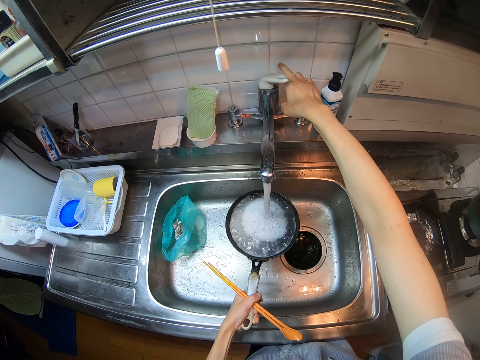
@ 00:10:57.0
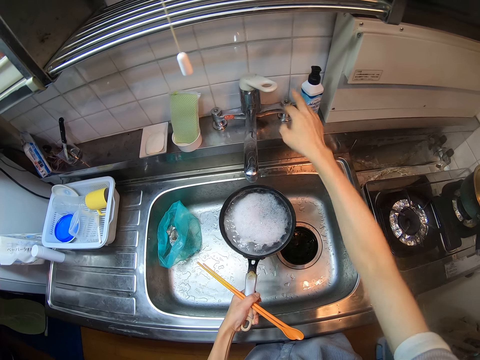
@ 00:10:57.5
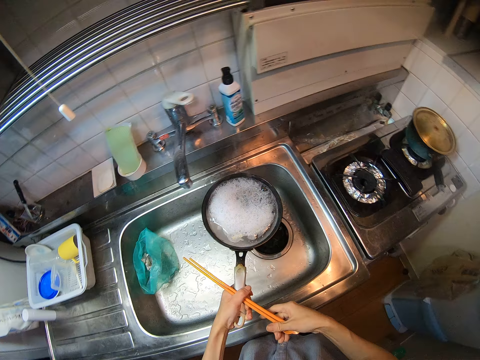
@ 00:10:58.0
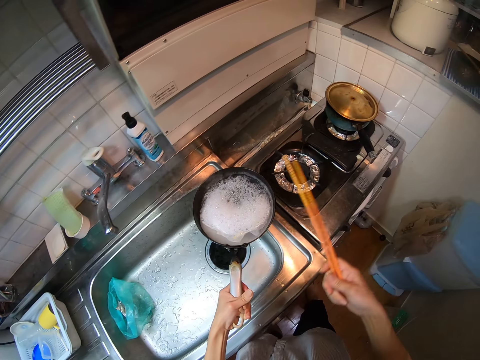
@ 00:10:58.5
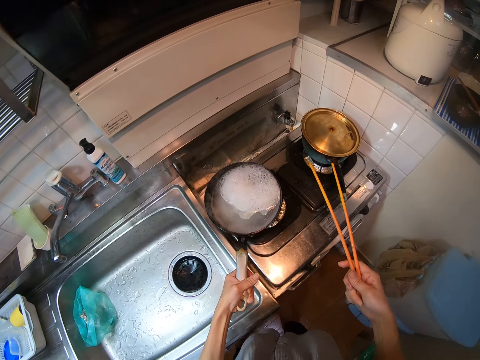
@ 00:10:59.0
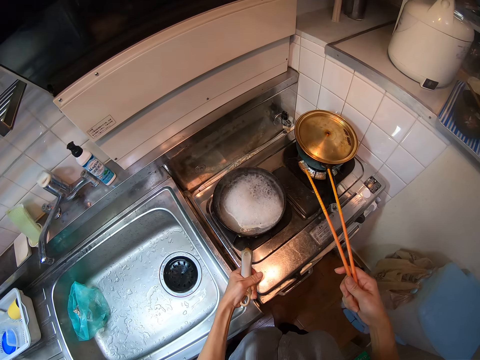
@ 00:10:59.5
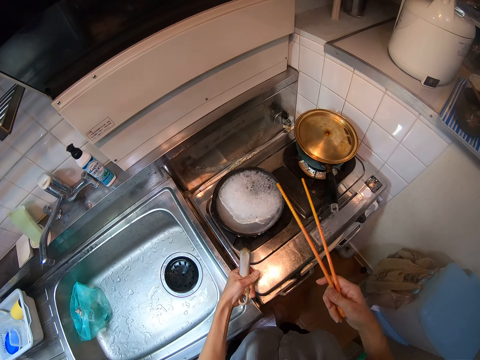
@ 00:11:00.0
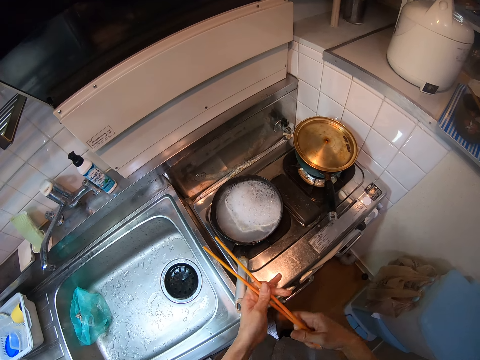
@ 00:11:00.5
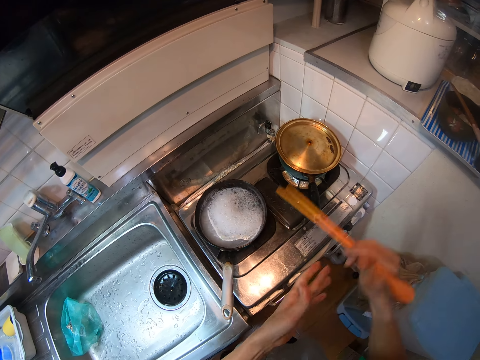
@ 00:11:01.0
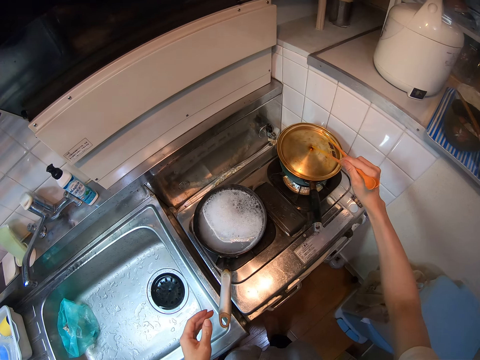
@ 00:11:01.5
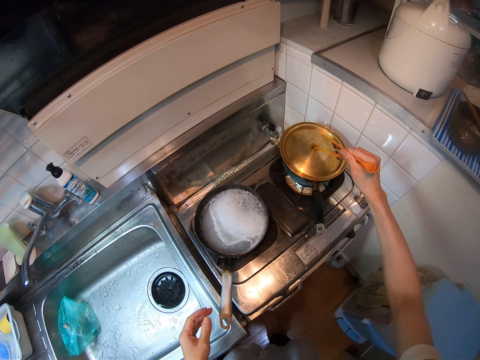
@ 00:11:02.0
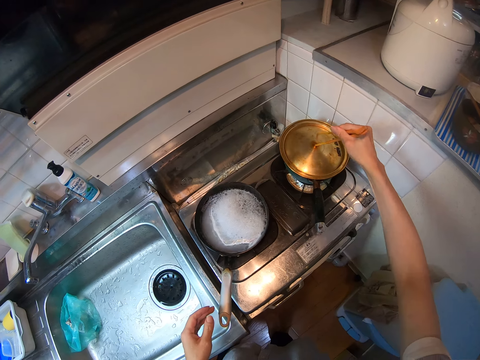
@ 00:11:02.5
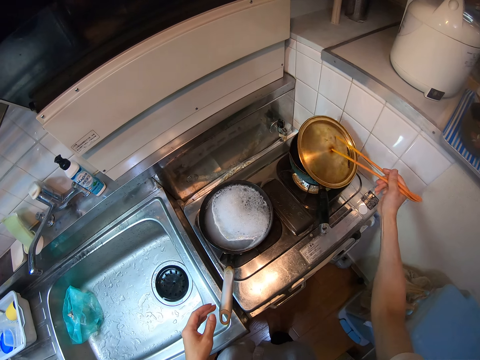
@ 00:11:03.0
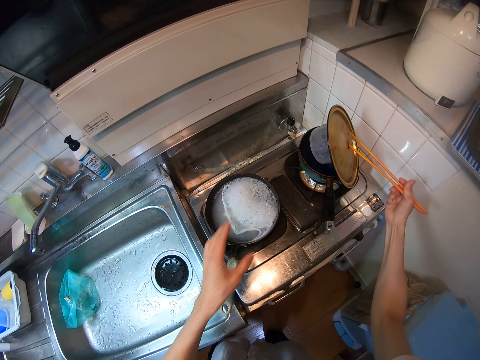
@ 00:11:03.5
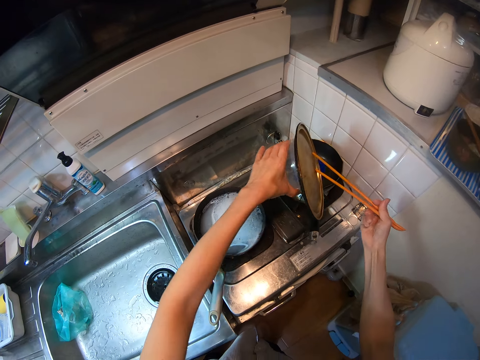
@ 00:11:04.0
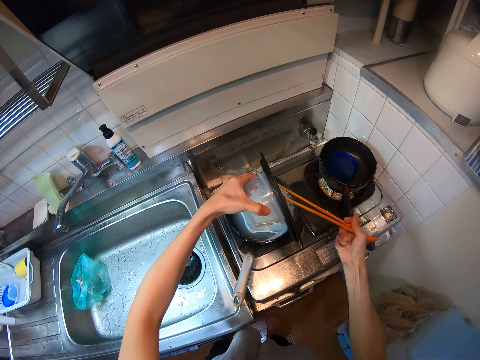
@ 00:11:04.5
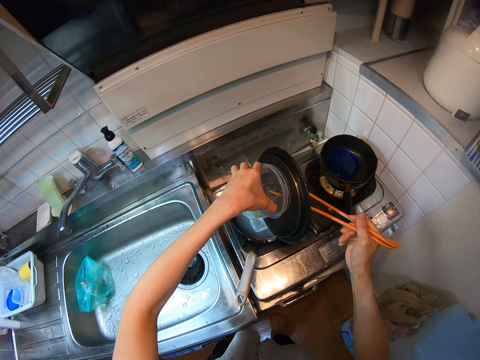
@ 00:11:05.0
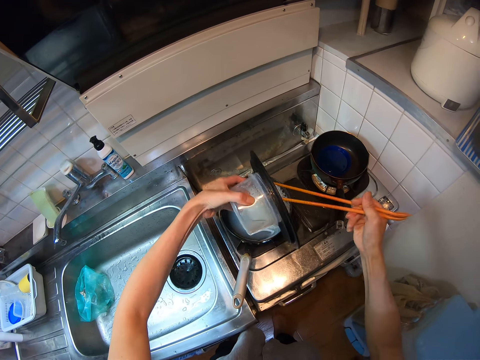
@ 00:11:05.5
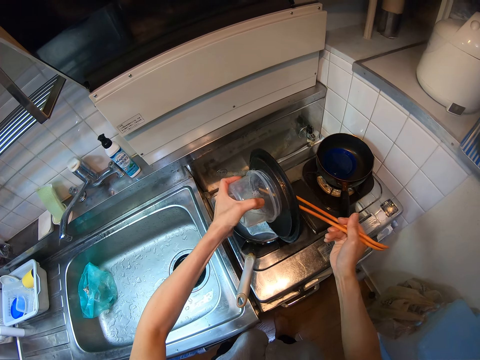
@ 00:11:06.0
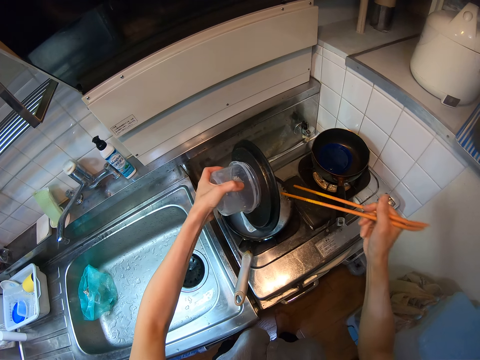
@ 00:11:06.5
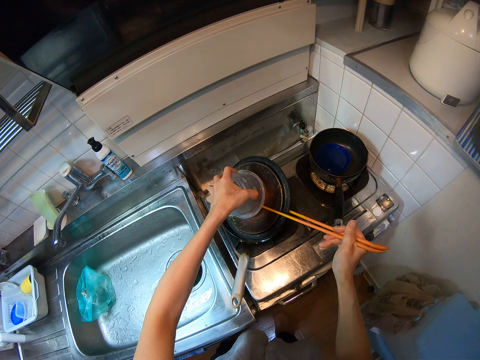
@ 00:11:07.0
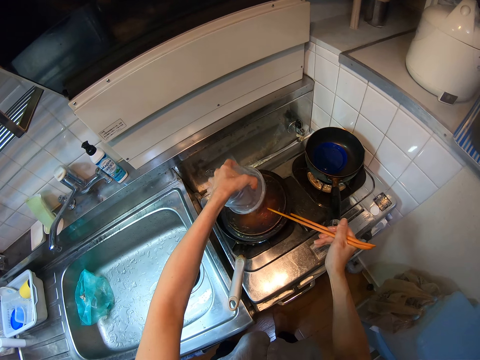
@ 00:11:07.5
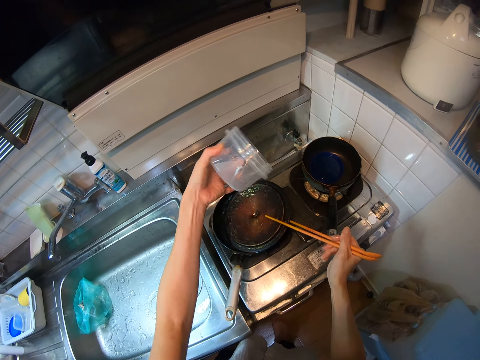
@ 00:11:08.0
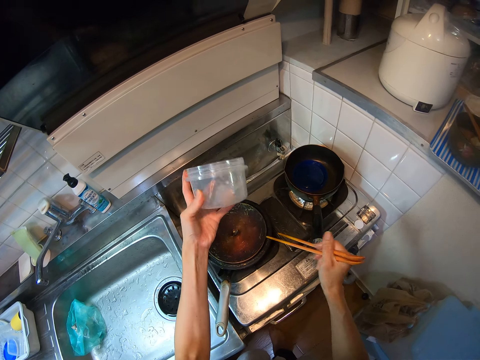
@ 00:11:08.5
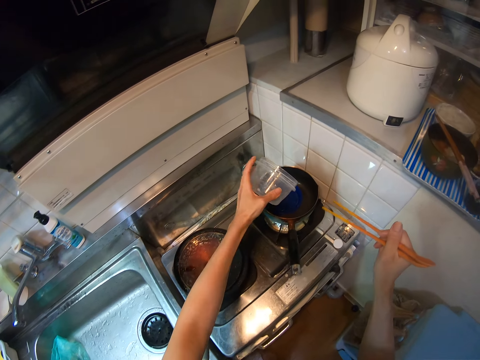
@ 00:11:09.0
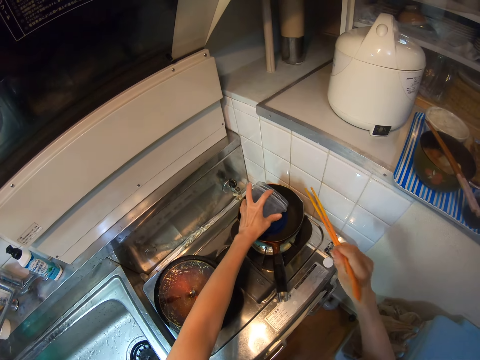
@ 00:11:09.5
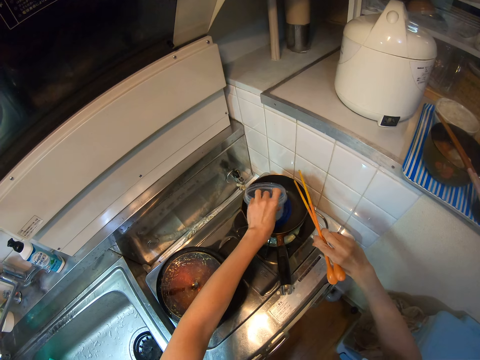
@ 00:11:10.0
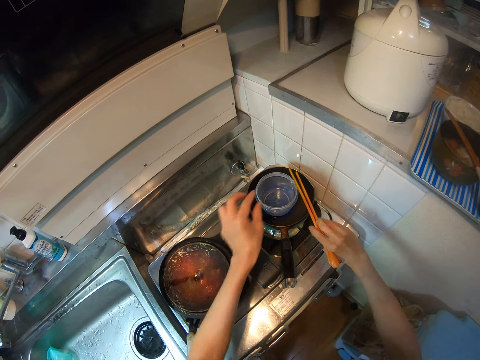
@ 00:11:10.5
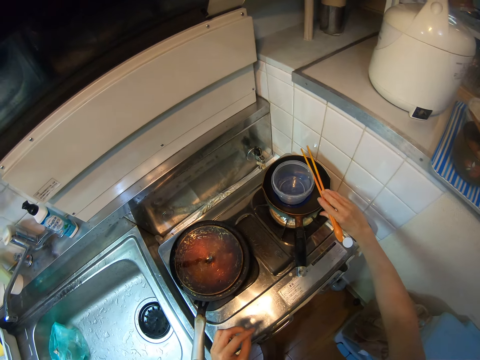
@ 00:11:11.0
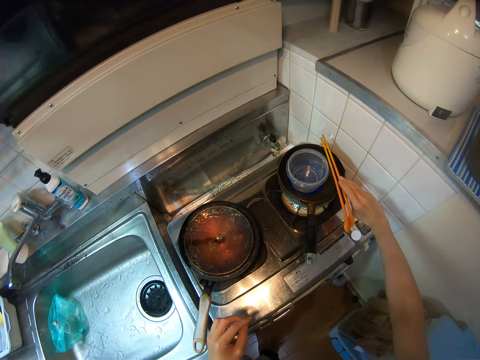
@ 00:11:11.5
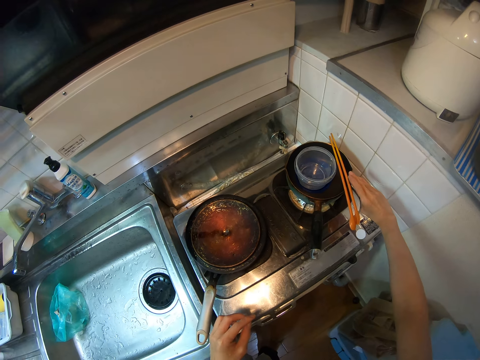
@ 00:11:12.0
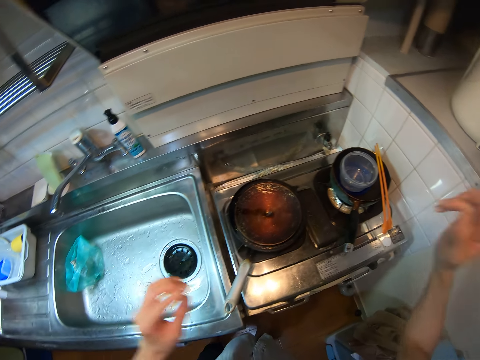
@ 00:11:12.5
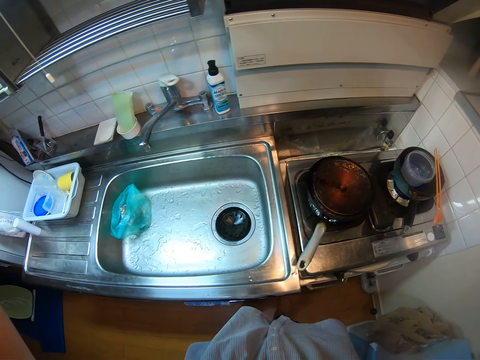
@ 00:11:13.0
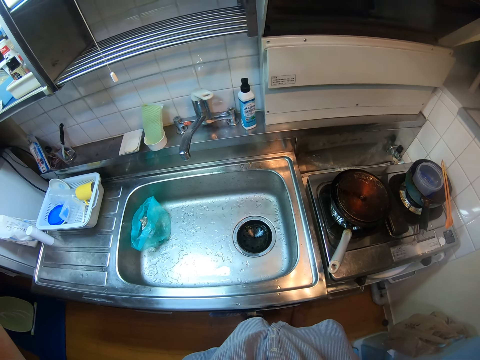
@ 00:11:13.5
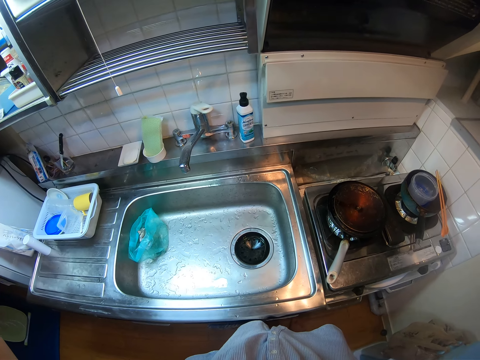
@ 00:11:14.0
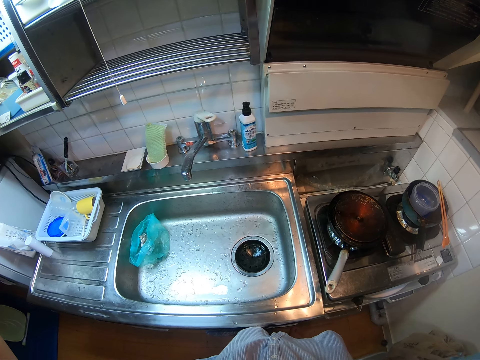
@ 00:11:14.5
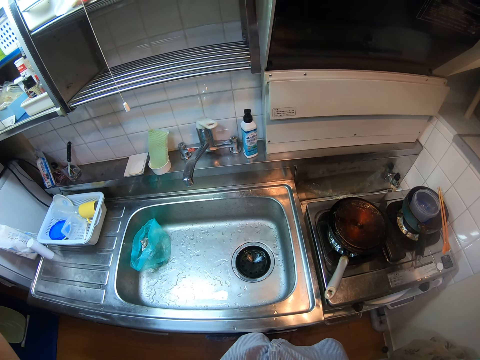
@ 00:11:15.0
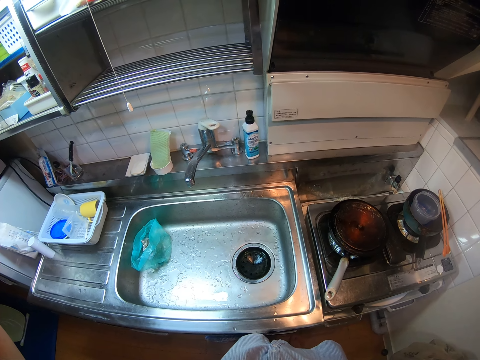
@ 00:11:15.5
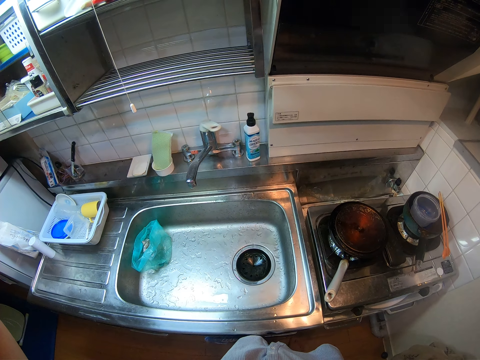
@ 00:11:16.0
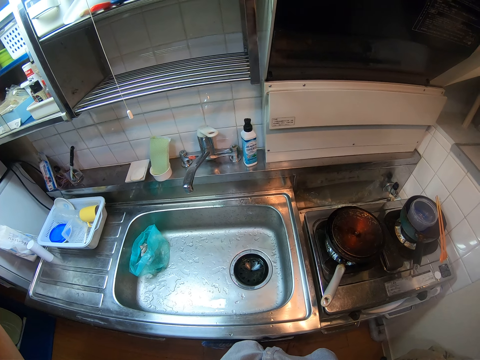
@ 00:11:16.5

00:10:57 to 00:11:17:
The camera wearer closes the tap. She switches the chopsticks from her left hand to her right hand. She places the frypan on the left side of the range cooker. She switches the chopsticks from her right hand to her left hand. She holds the chopsticks with her hands. She switches the chopsticks from her left hand to her right hand. She holds the chopsticks with a hand. She lifts the frypan cover with the chopsticks. She removes the plastic storage container beneath the cover of the frypan. She places the cover on the frypan. She drops the container into the pot. She drops the chopsticks on the pot. She adjusts the camera with her hands.
